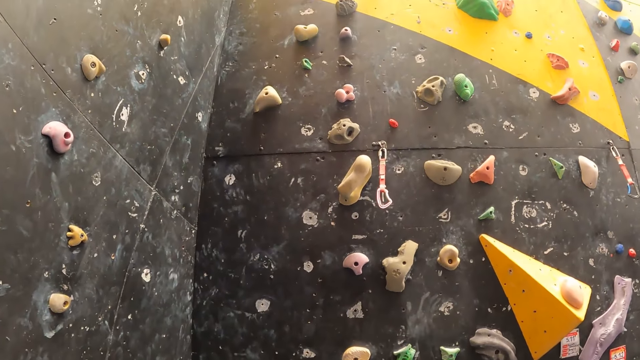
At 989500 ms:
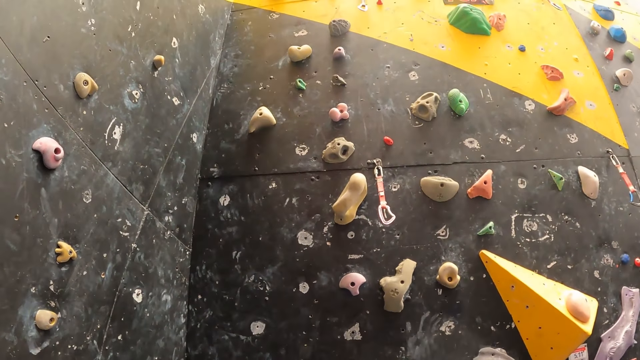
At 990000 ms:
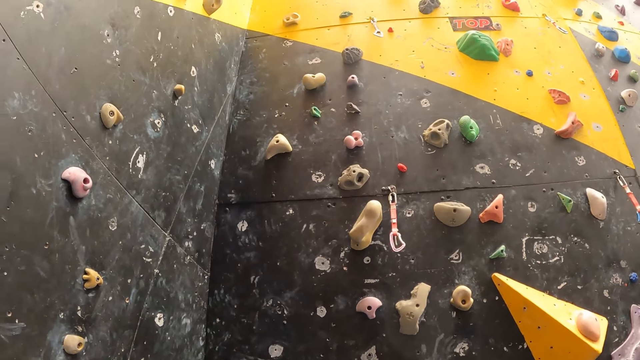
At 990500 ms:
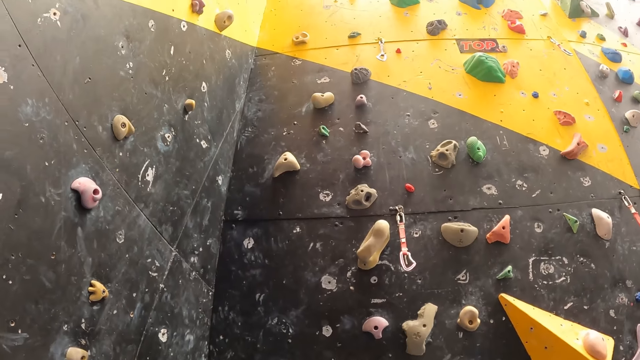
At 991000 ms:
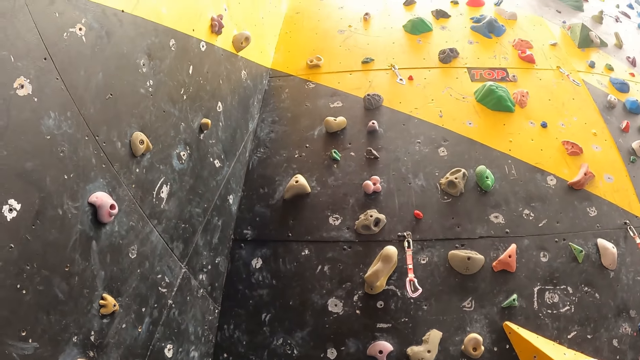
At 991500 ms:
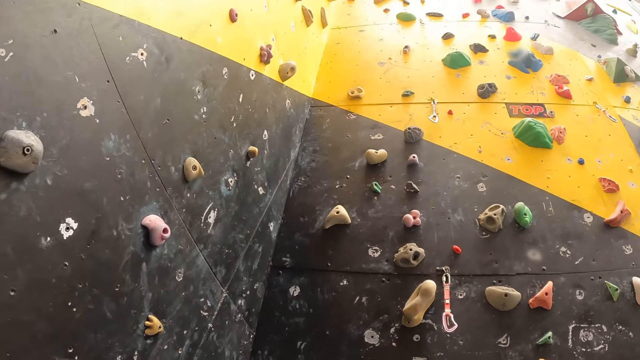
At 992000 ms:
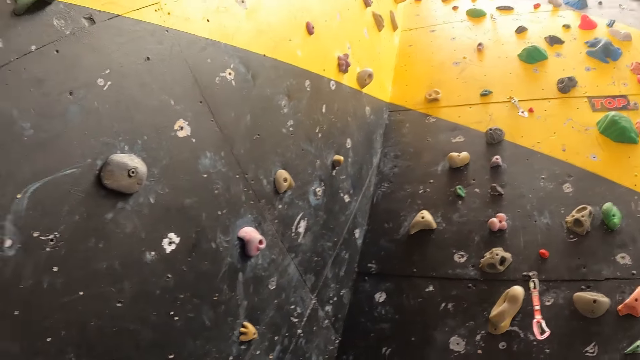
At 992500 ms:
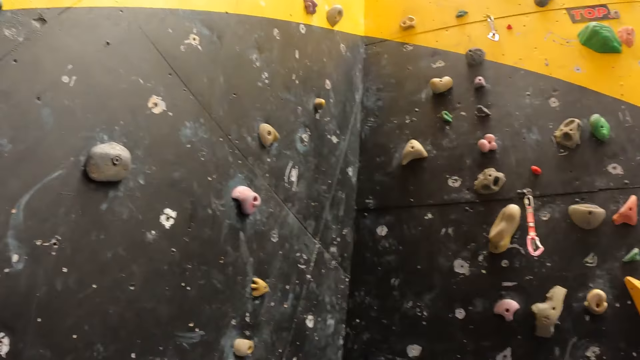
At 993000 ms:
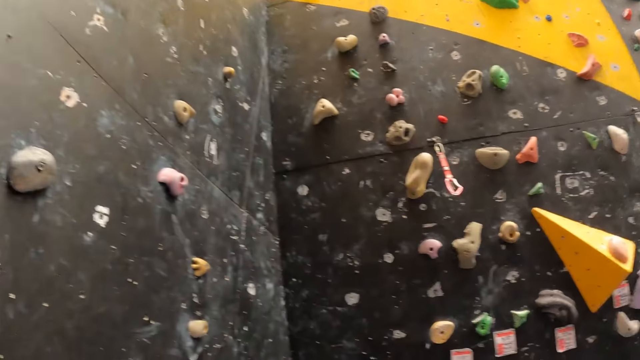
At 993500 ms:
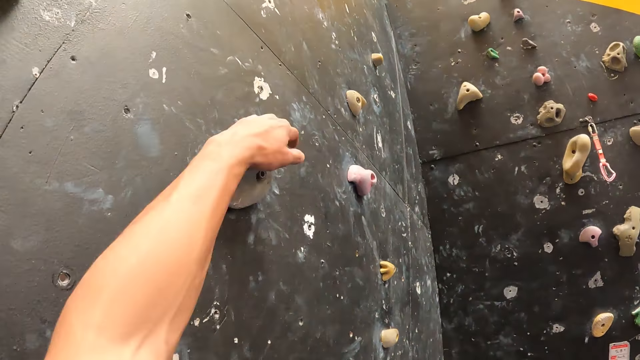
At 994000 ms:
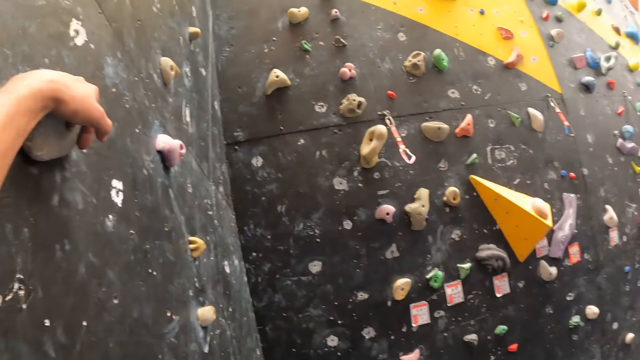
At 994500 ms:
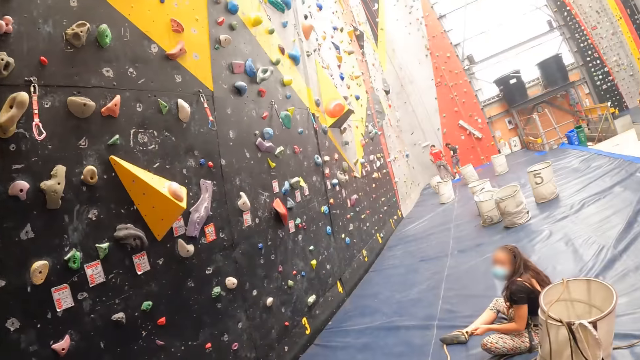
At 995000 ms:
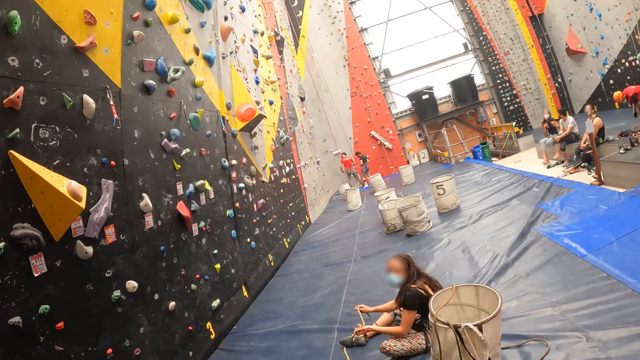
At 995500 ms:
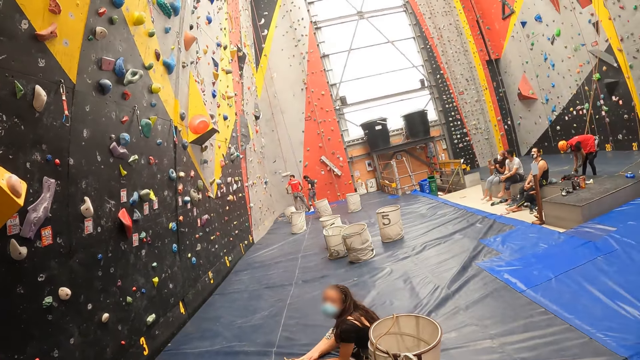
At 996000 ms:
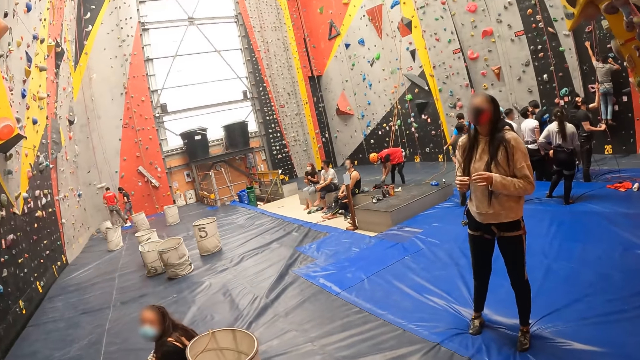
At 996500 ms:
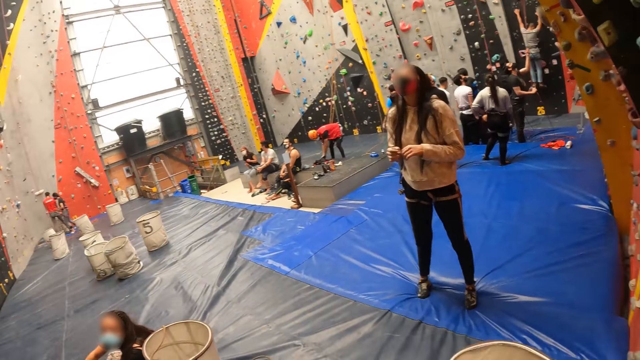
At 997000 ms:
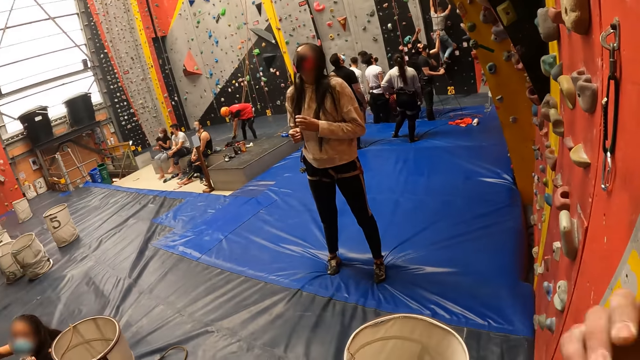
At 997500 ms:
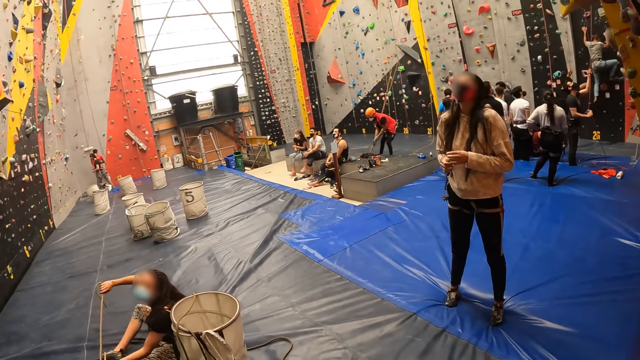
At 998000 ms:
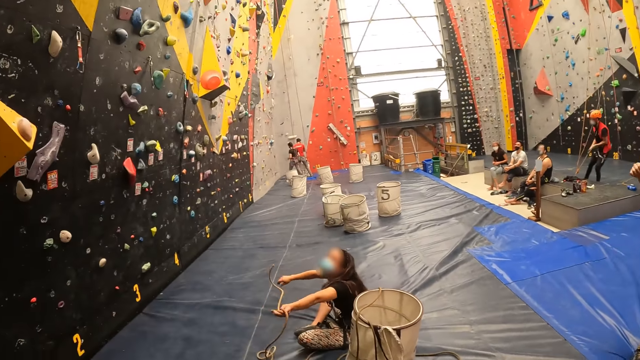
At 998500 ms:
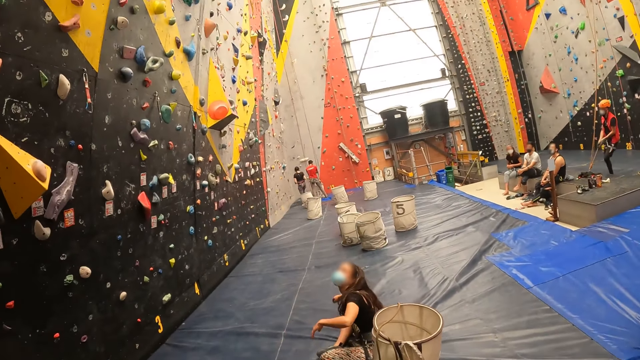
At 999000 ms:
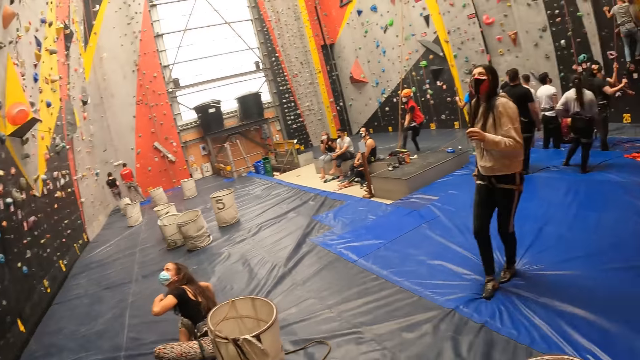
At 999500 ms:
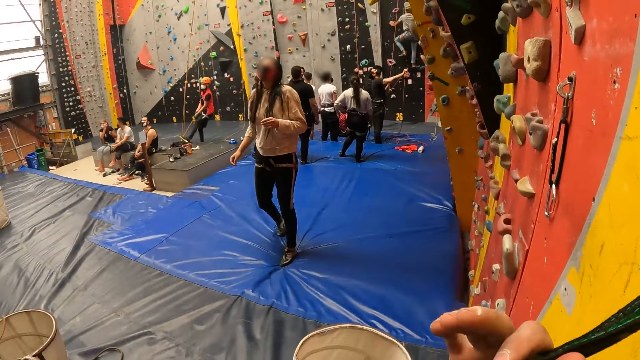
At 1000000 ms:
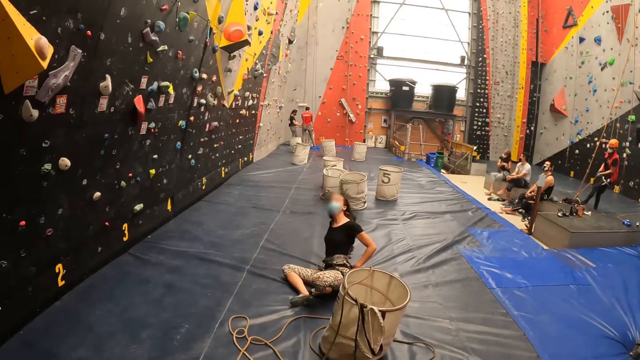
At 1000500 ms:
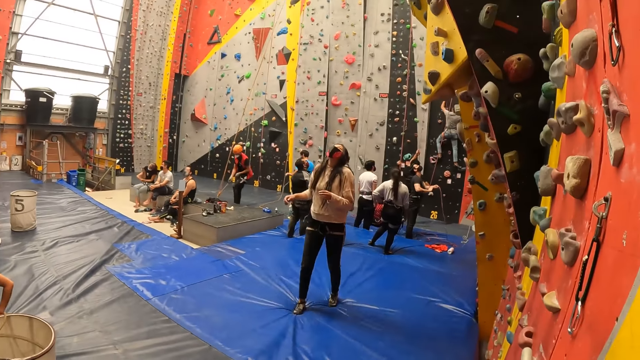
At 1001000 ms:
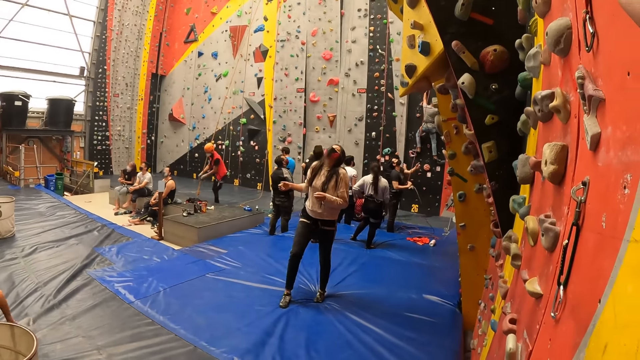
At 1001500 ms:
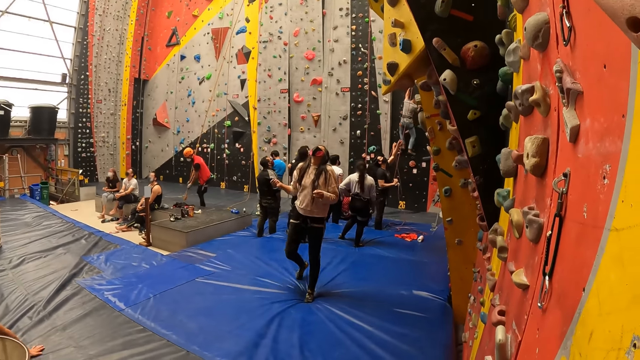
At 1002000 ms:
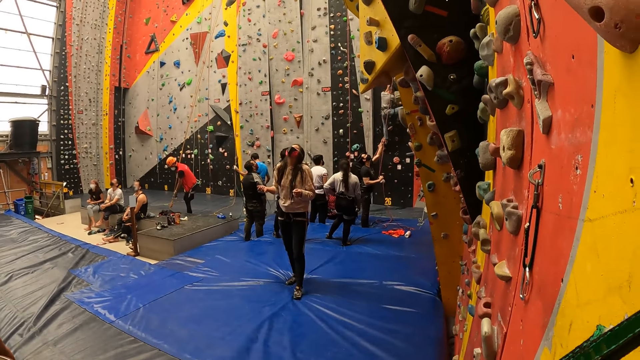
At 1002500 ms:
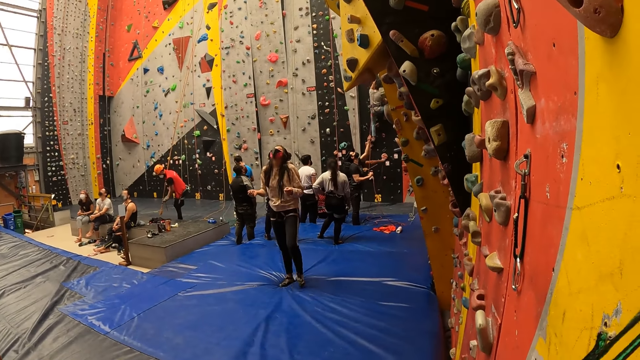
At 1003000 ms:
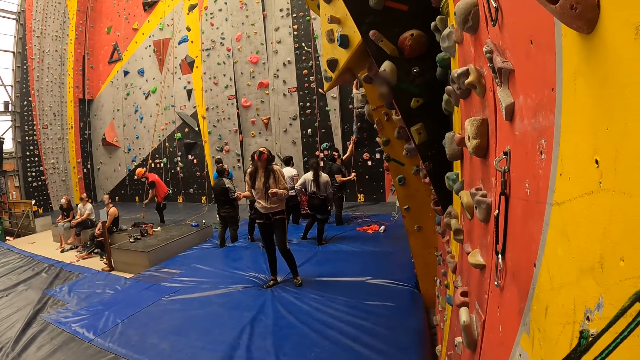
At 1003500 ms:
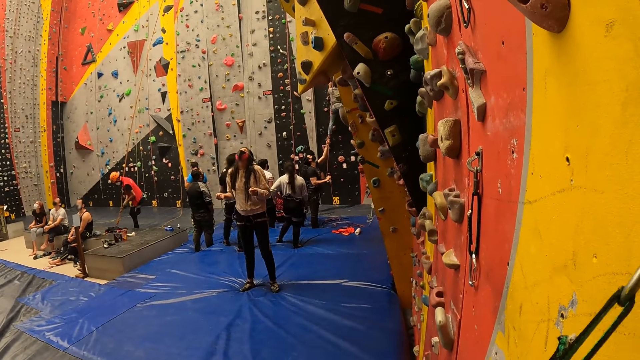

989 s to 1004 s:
The camera wearer holds a rock on the climbing wall. They look around. They hold a quickdraw.

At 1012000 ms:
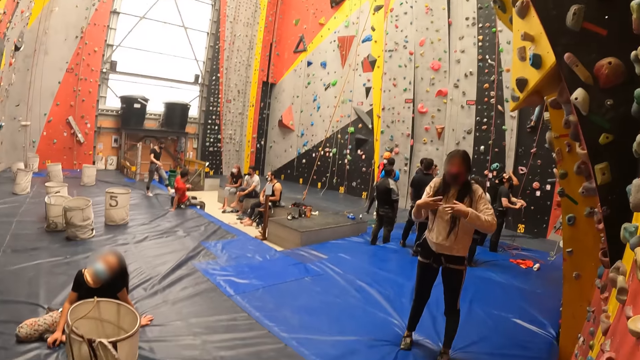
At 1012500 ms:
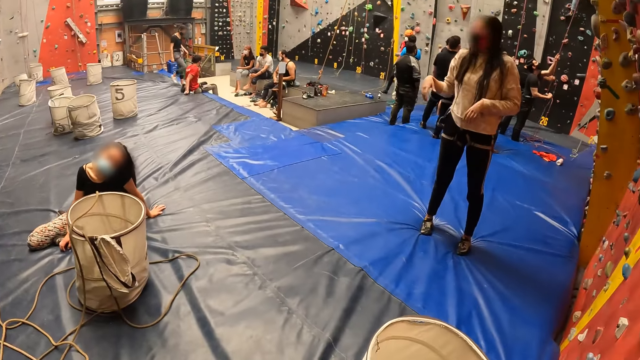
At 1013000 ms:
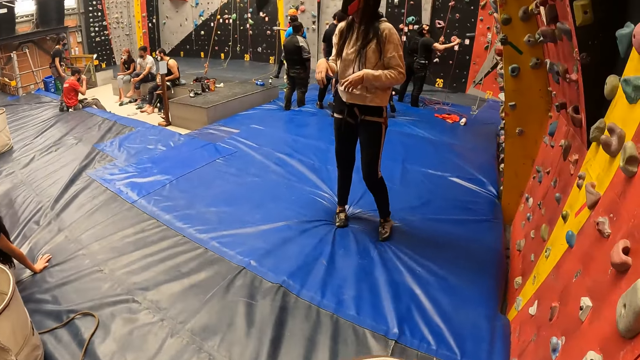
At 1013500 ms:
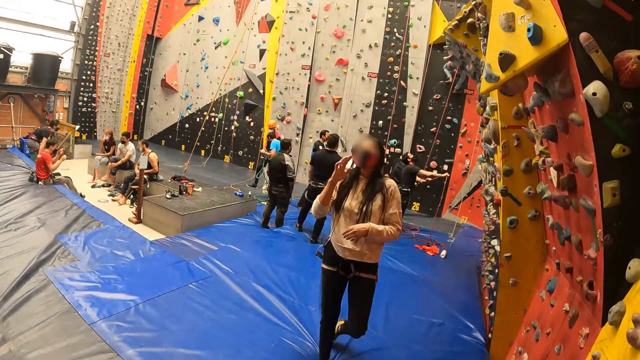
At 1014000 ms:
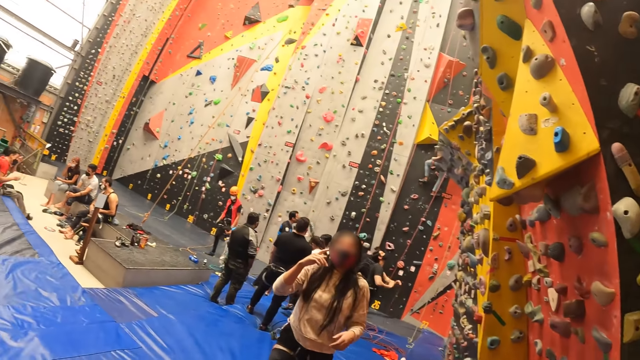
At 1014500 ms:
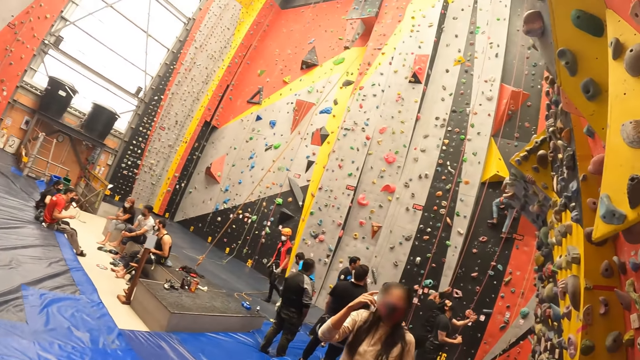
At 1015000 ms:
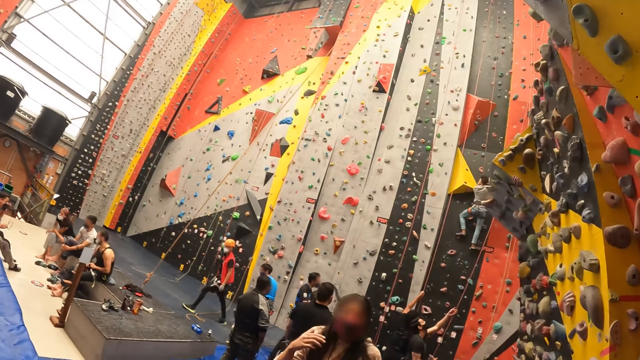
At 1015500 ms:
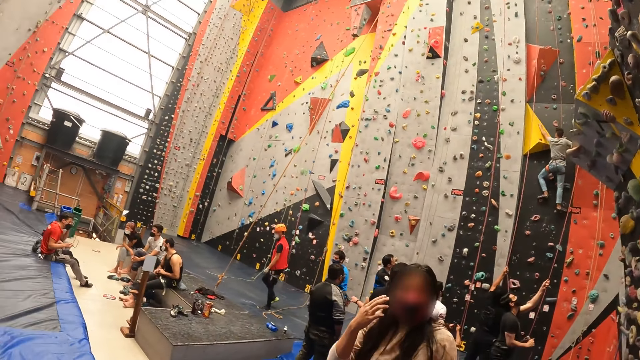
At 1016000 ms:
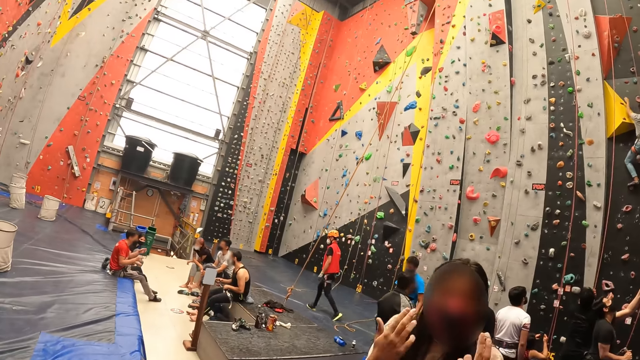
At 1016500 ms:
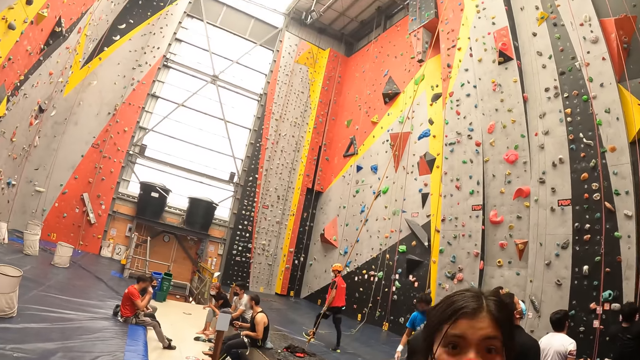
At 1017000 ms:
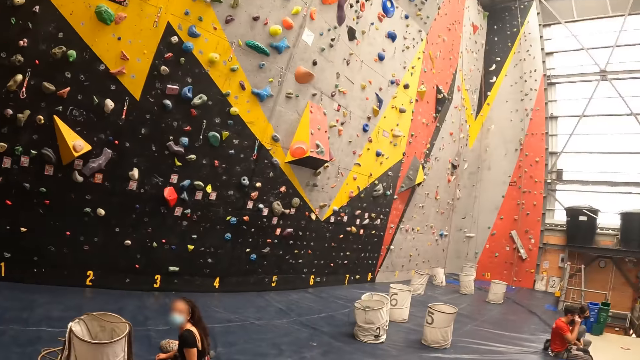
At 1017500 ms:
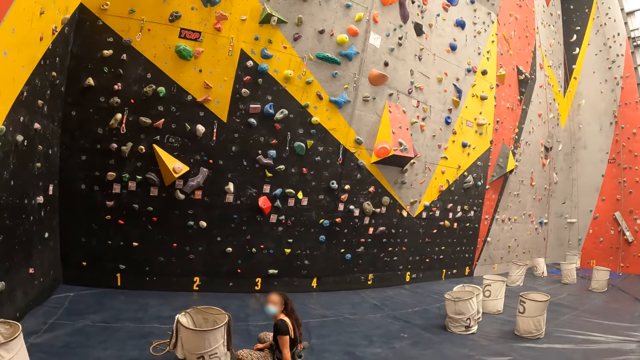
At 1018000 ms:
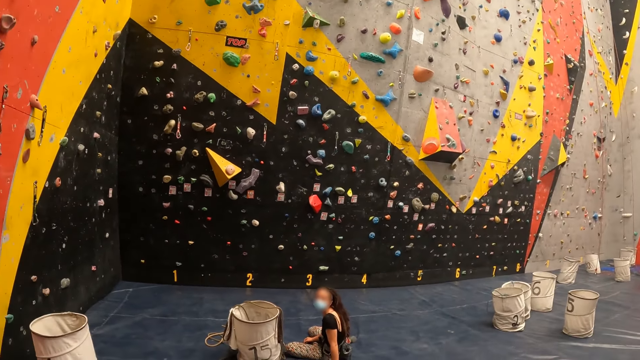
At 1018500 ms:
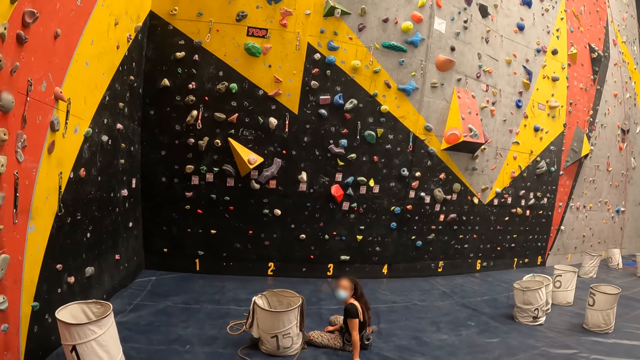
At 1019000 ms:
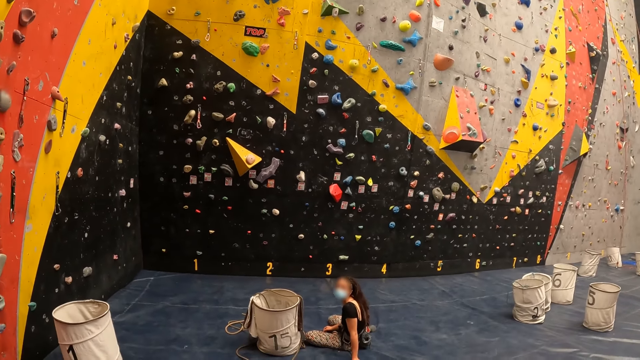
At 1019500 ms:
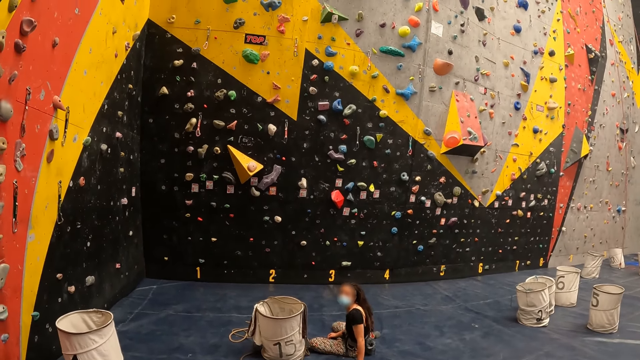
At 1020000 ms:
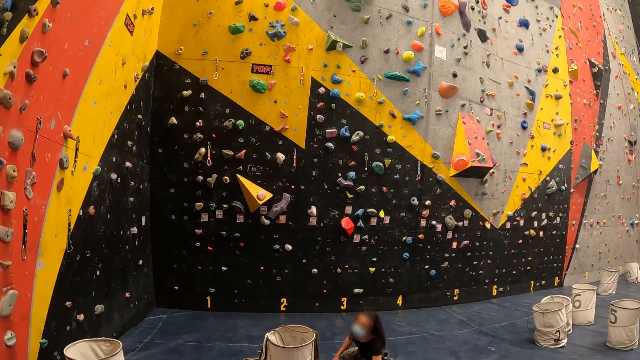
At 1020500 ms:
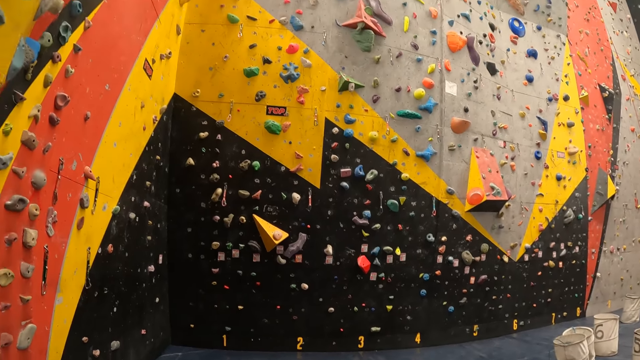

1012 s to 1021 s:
The camera wearer walks around.
